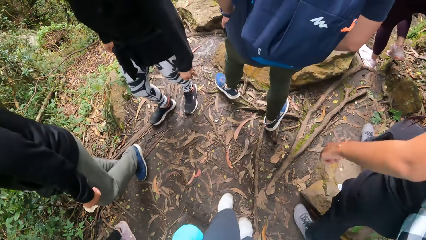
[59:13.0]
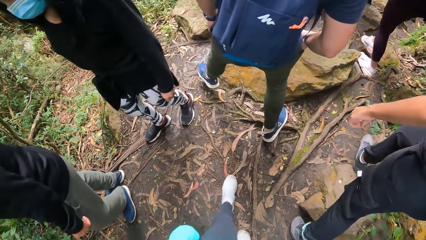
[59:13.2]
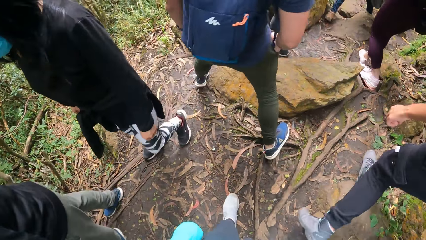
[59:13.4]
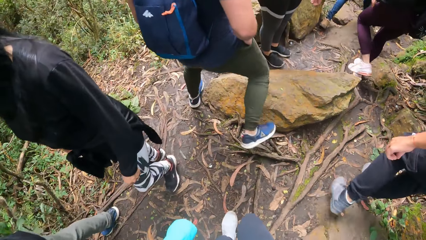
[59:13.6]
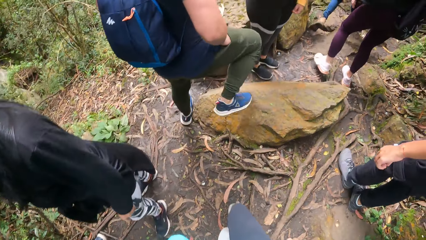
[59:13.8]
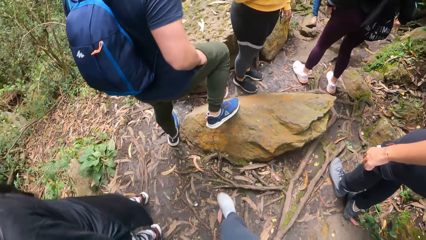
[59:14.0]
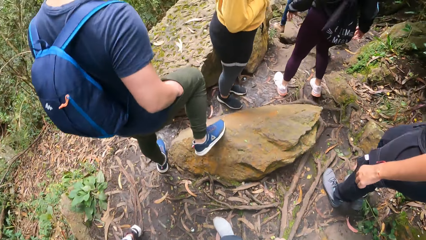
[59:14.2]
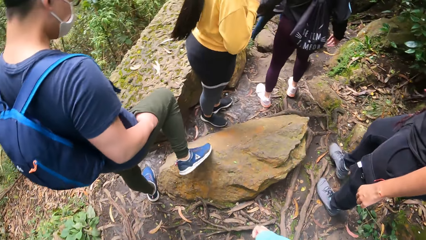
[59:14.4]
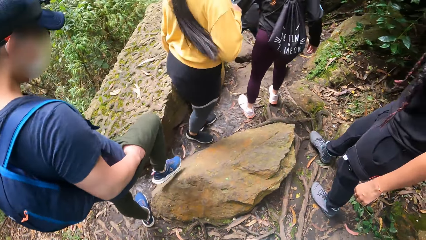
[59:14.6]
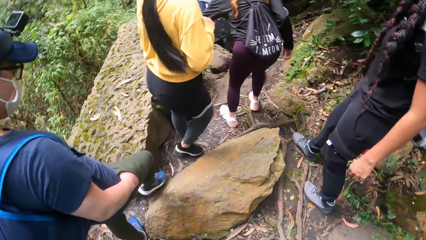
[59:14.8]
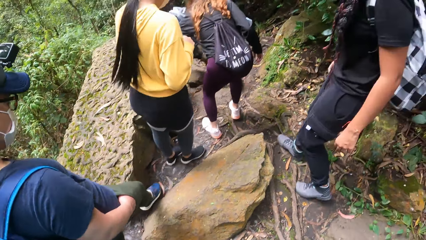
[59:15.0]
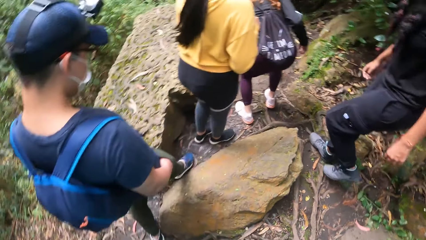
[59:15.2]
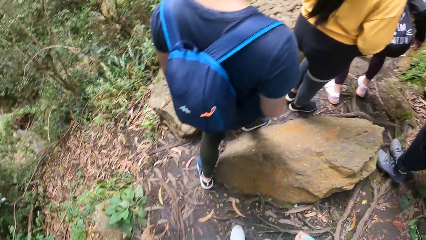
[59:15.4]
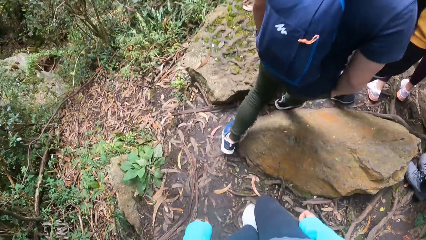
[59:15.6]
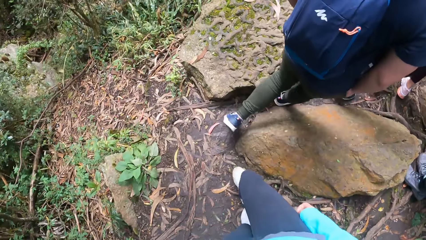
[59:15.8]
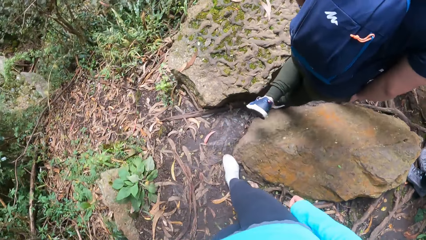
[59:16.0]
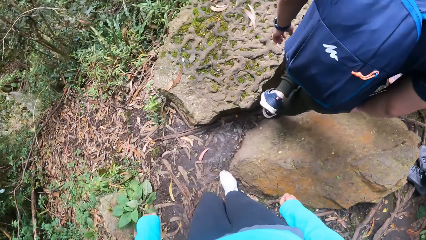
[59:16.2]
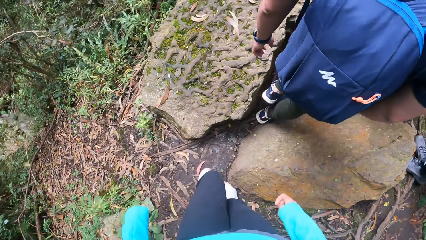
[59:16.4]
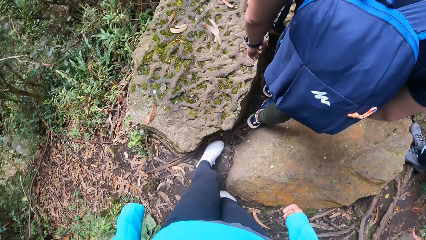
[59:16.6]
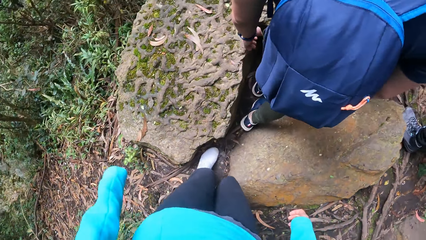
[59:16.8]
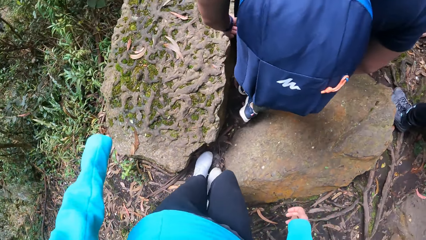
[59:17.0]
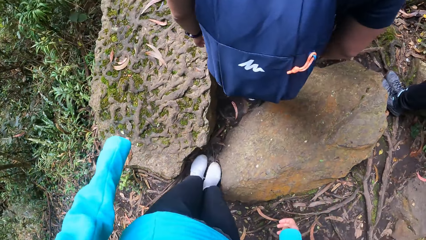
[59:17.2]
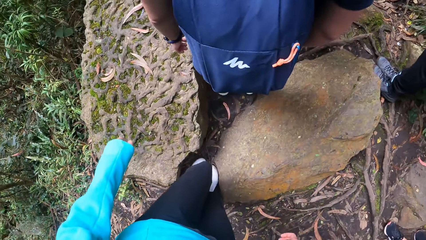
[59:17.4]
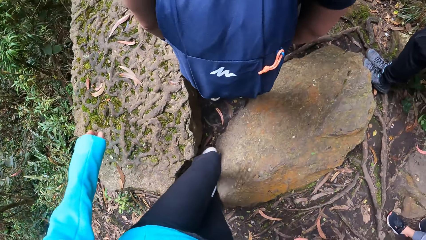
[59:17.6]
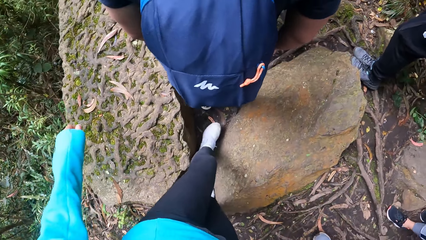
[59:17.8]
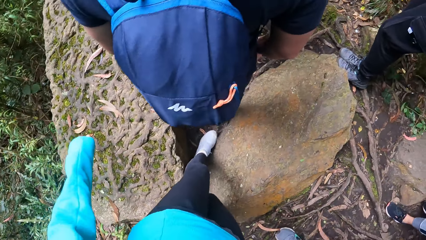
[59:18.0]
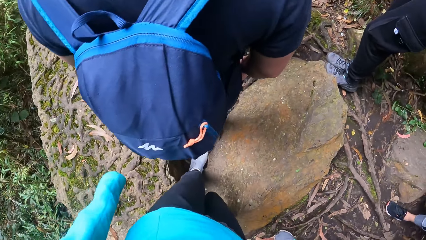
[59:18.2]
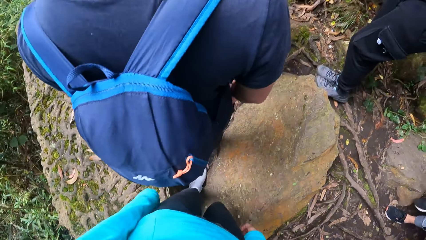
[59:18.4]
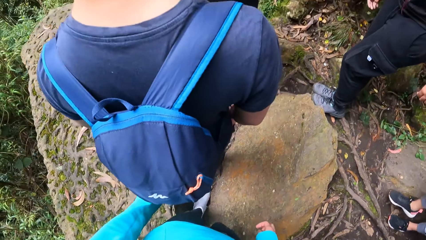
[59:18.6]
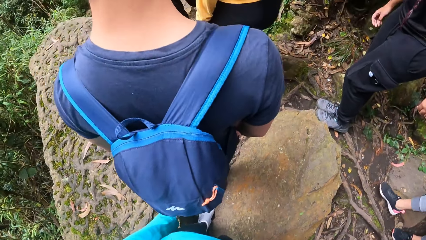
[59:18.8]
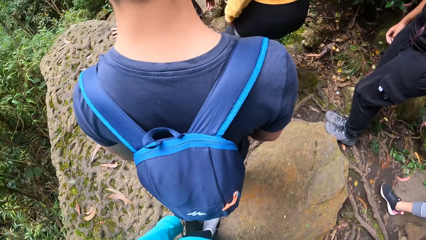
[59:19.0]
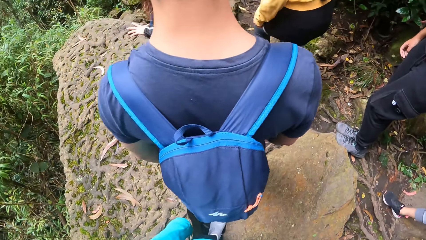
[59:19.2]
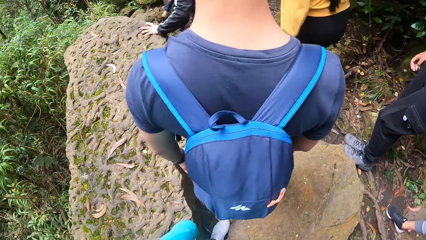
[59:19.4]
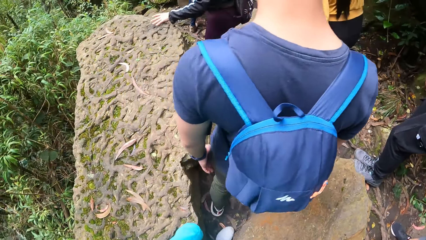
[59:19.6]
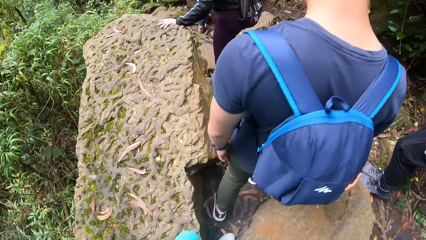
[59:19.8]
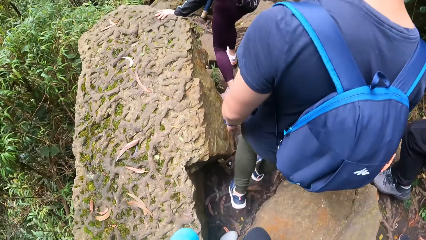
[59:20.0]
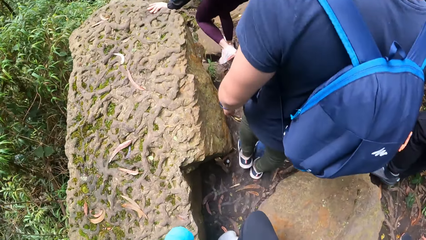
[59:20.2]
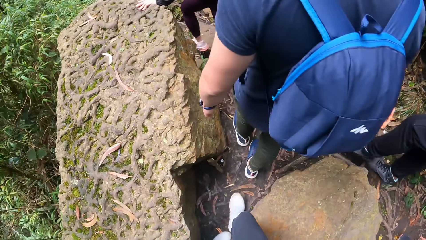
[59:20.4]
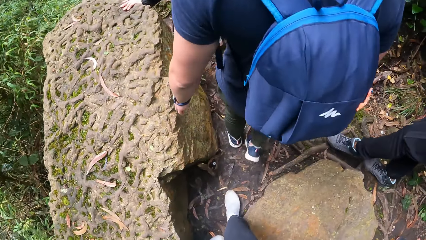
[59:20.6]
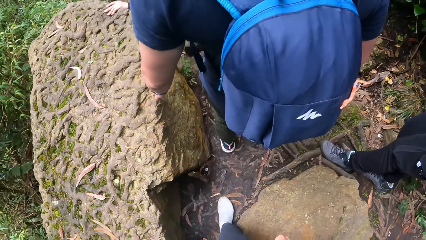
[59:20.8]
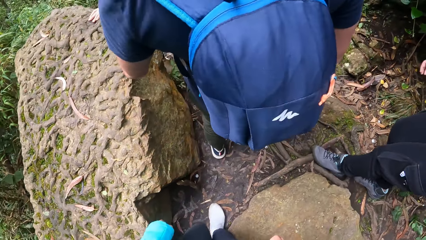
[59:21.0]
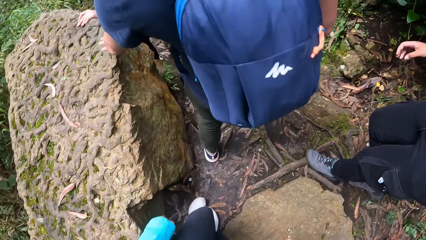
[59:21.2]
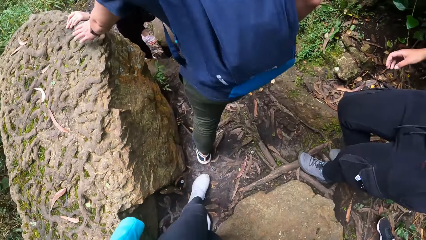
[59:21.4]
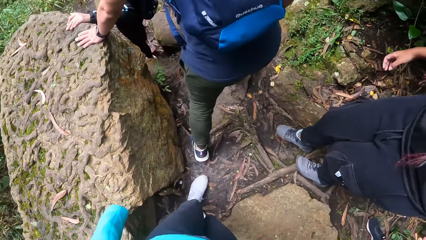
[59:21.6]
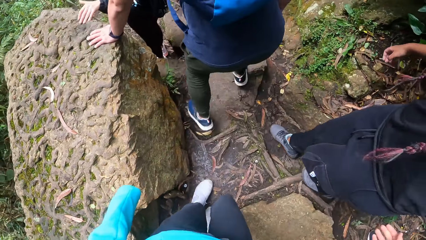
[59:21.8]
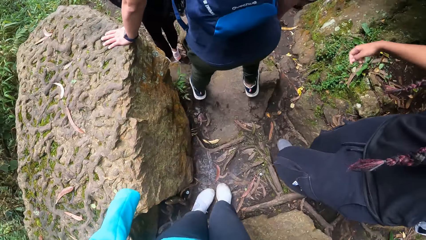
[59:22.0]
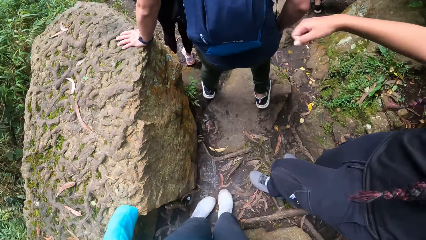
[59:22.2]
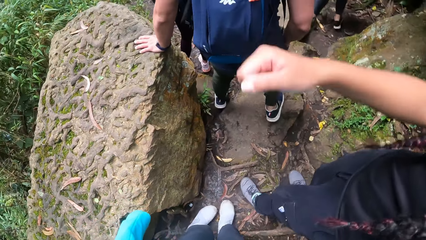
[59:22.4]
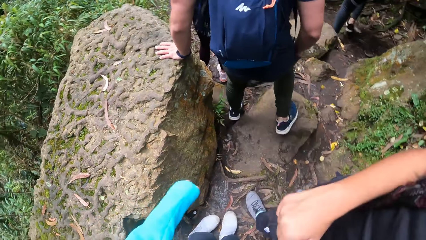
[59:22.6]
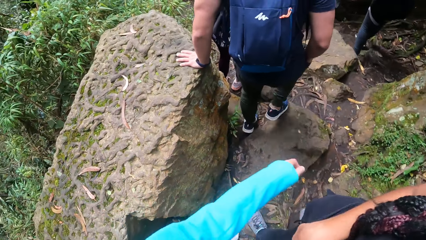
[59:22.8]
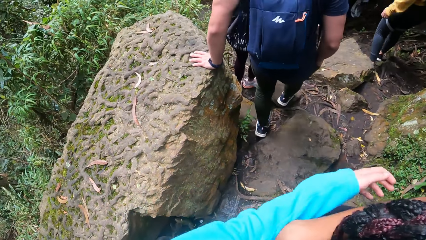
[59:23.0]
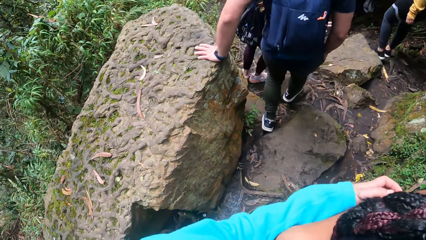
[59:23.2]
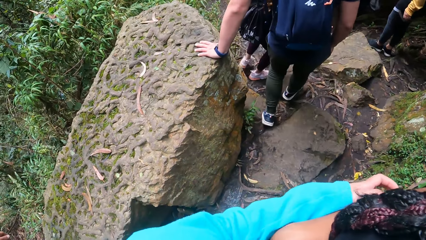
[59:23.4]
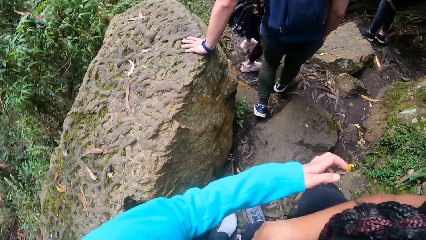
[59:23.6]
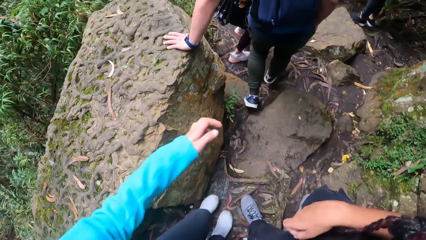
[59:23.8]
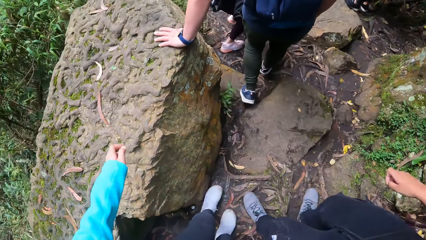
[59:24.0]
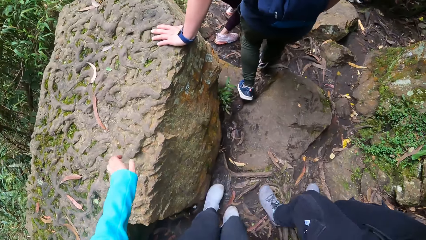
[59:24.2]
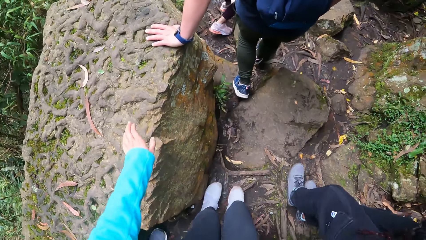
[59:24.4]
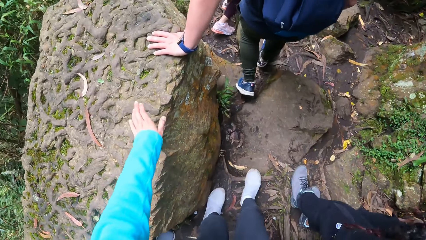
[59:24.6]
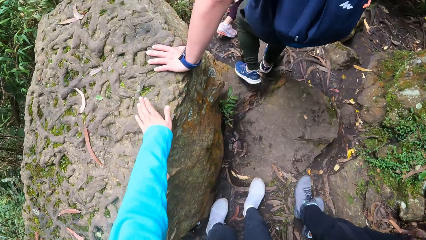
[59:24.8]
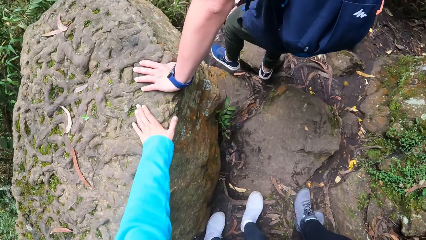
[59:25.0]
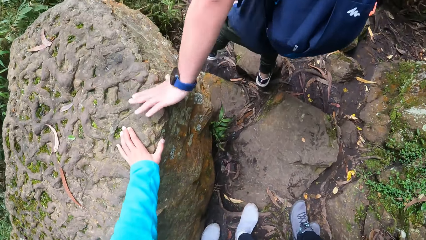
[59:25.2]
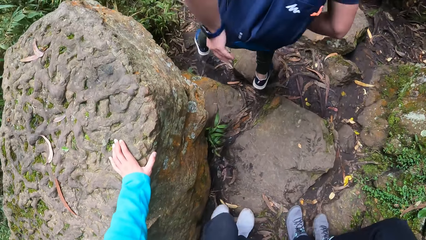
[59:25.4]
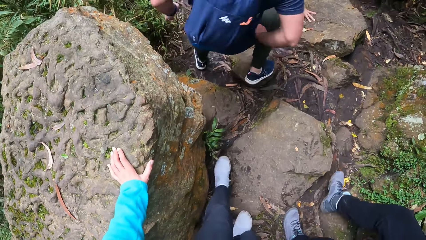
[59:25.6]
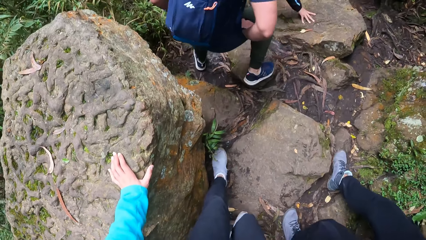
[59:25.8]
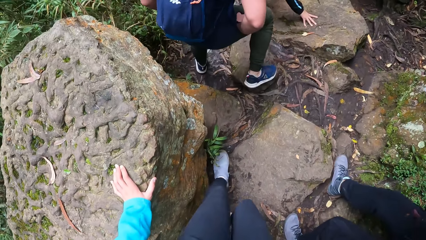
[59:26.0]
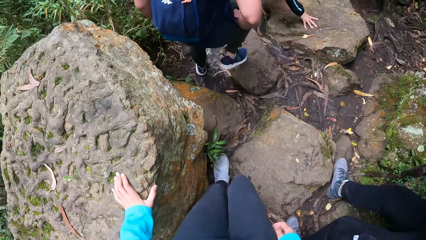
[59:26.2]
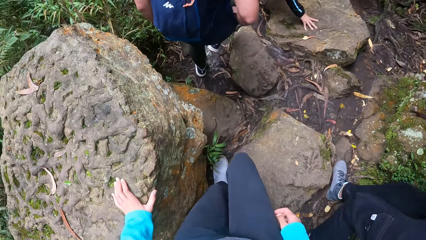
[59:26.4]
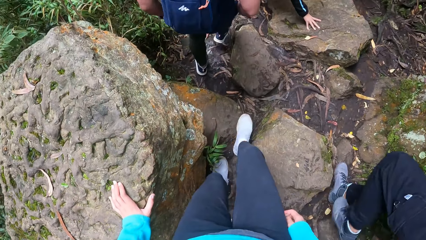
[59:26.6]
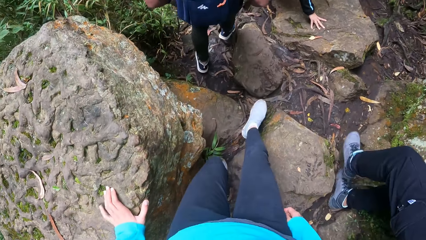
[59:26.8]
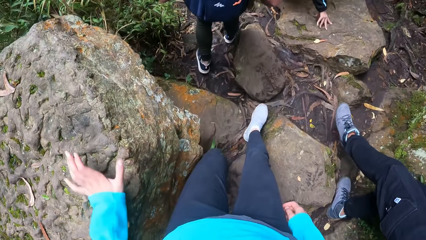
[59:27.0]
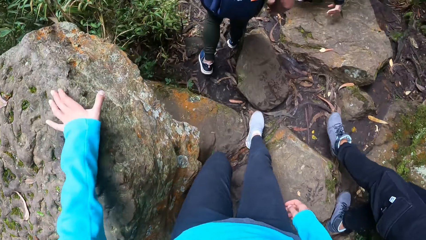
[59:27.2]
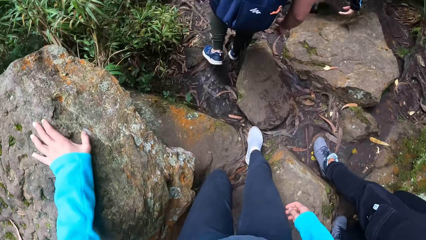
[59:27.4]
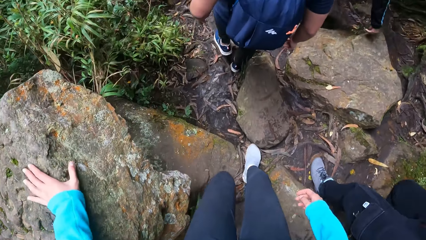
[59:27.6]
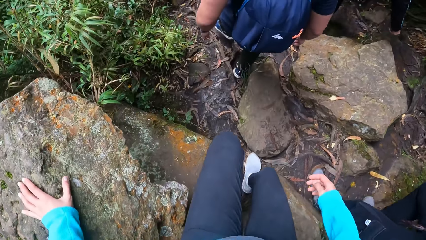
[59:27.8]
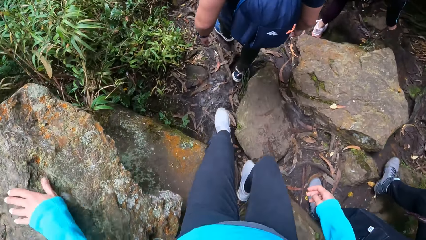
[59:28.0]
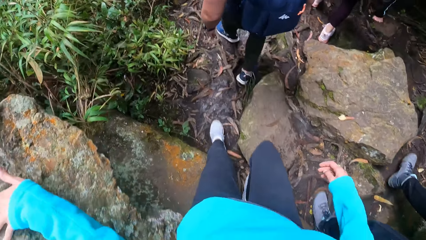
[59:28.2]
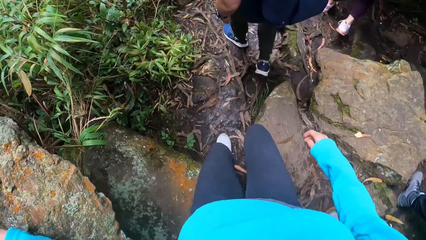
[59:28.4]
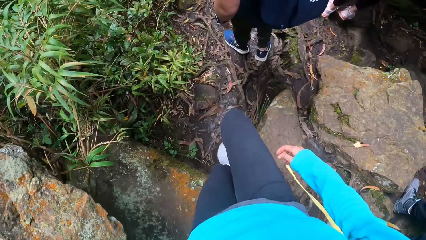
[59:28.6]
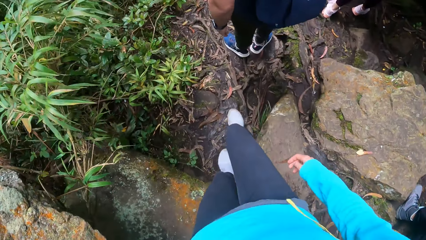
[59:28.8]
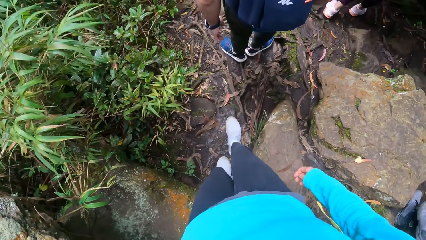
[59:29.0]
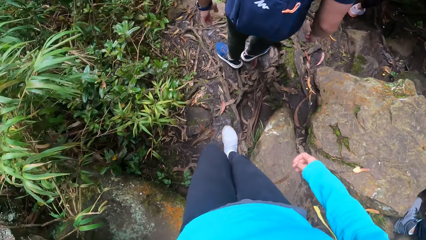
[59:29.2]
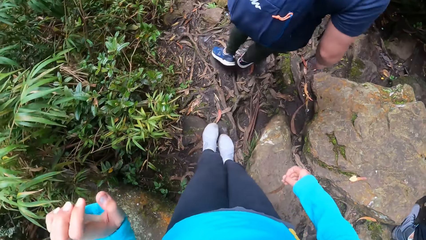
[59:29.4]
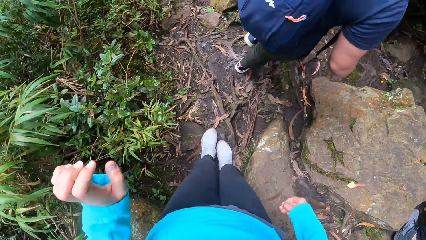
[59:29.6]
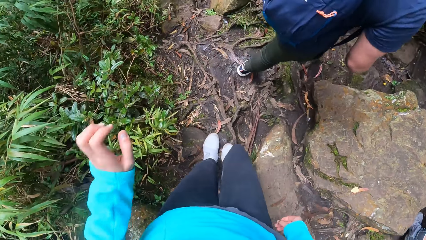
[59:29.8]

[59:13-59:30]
The camera wearer looks around. She looks at a person. She looks at the rocks. She looks at the backpack of the person. A woman touches a stone with her left hand. A man touches a stone with his left hand. Another woman hugs the camera wearer. The camera wearer touches the right hand of another person with the left hand. She places the left hand on the rock. She touches a stone with her left hand.
